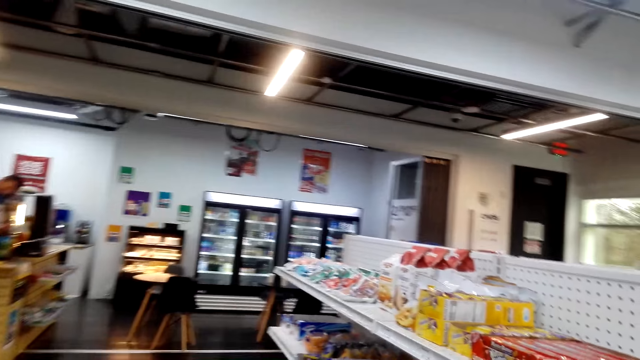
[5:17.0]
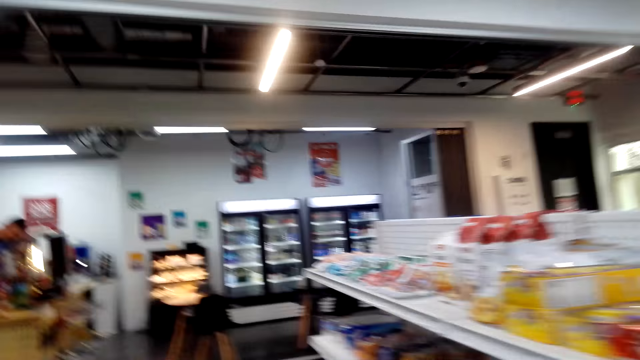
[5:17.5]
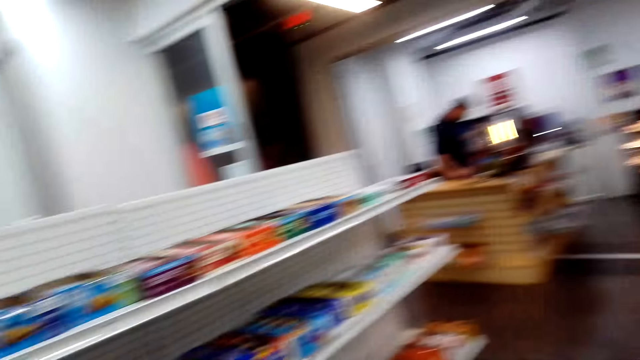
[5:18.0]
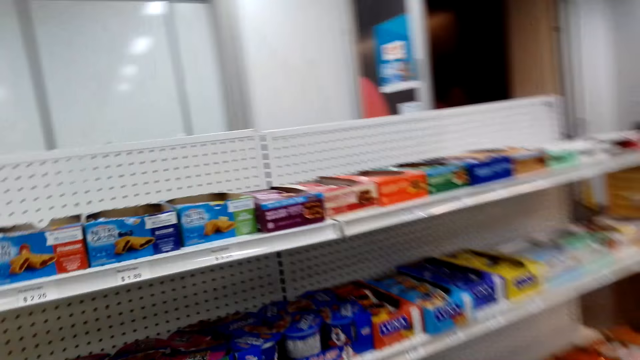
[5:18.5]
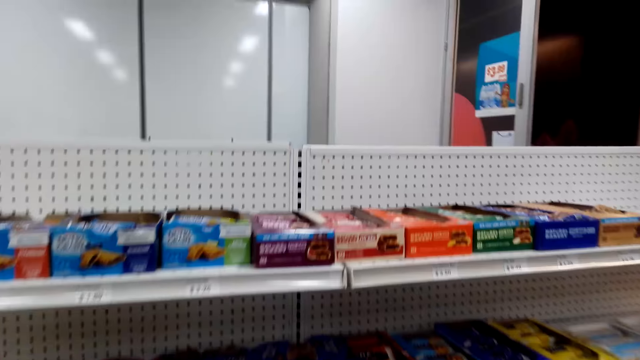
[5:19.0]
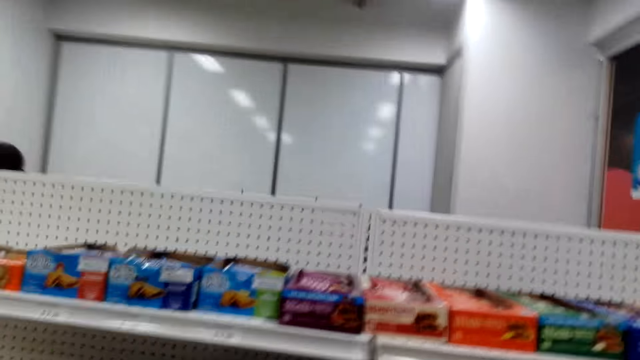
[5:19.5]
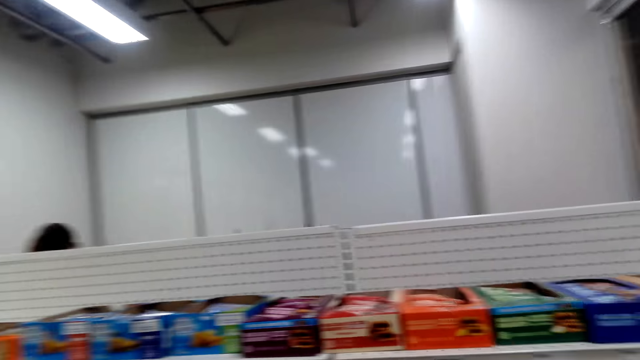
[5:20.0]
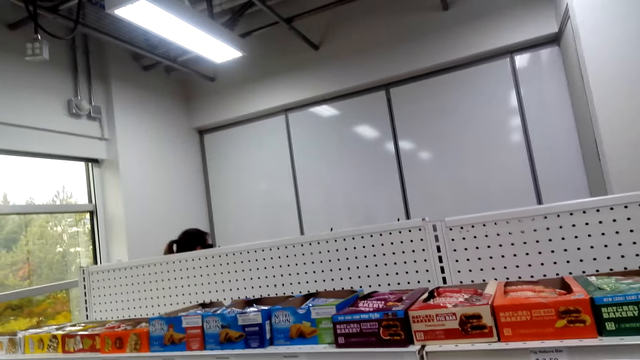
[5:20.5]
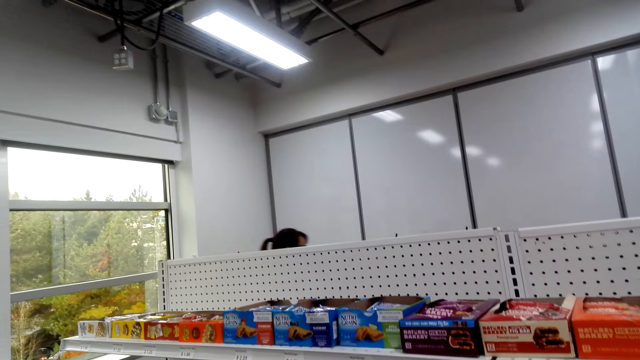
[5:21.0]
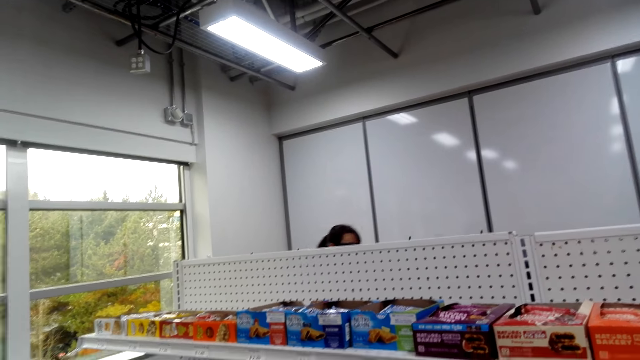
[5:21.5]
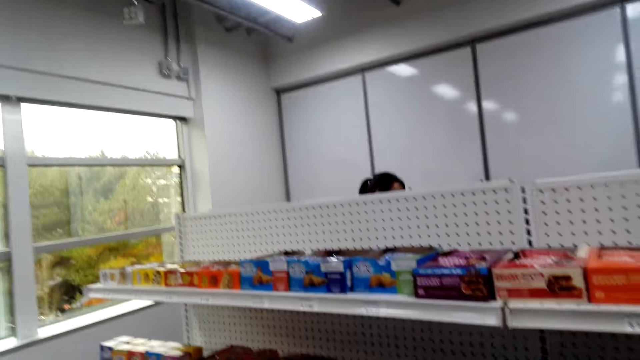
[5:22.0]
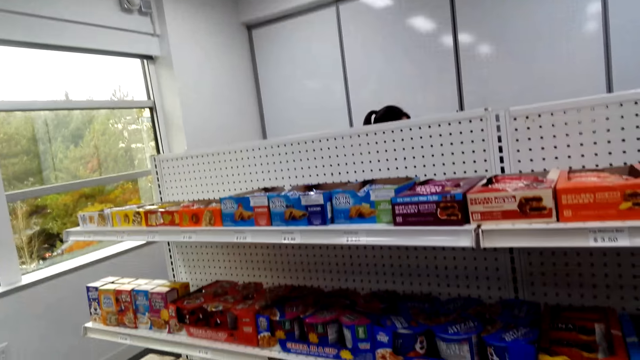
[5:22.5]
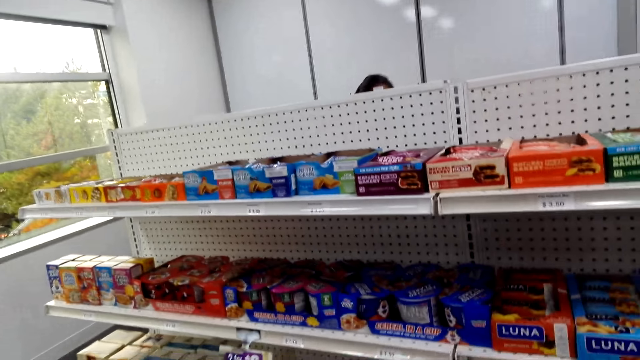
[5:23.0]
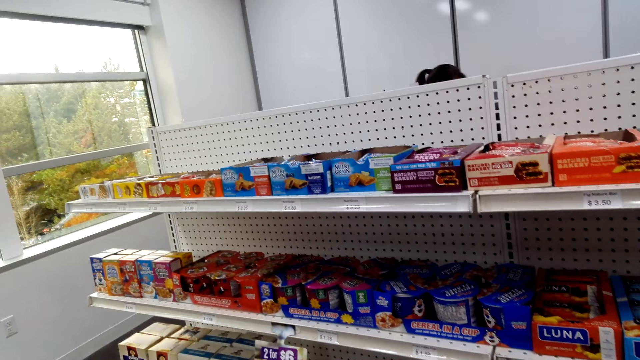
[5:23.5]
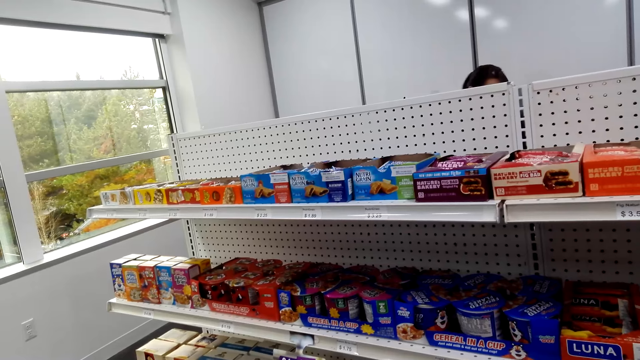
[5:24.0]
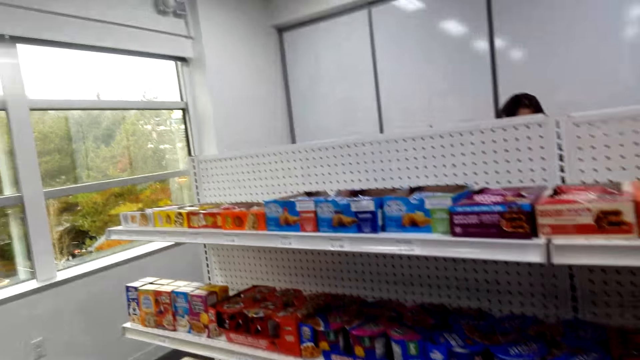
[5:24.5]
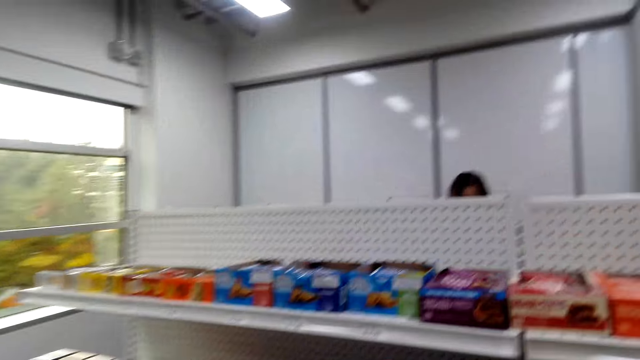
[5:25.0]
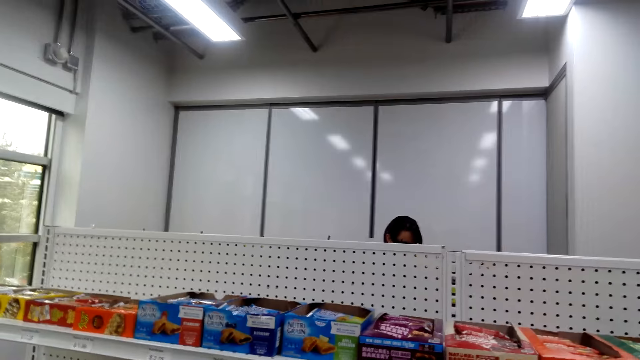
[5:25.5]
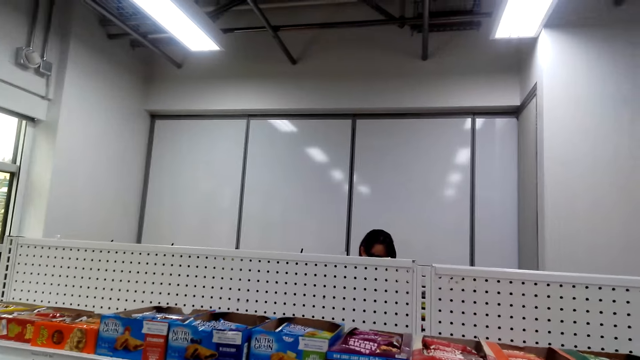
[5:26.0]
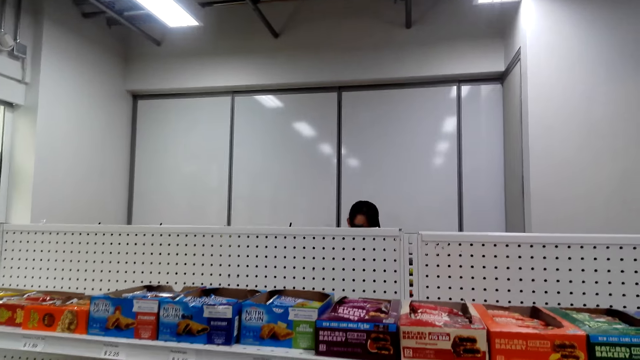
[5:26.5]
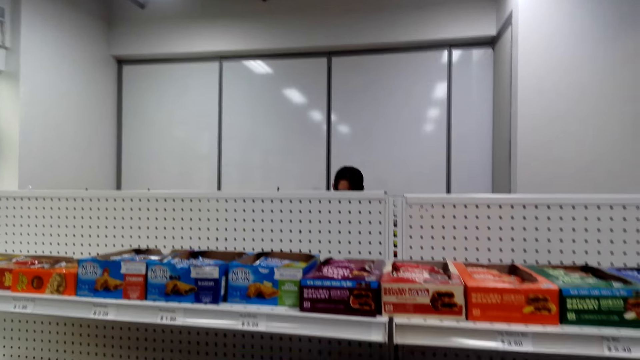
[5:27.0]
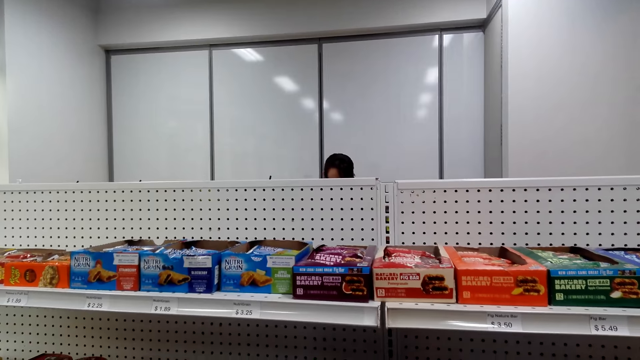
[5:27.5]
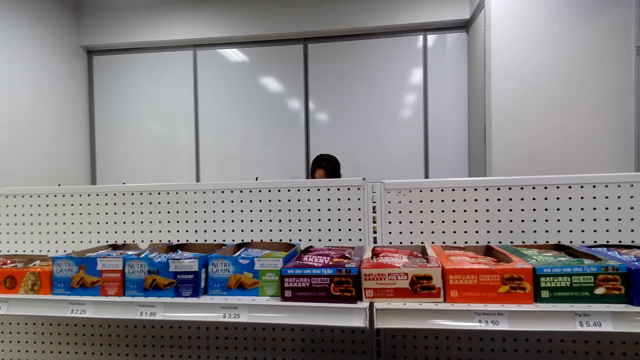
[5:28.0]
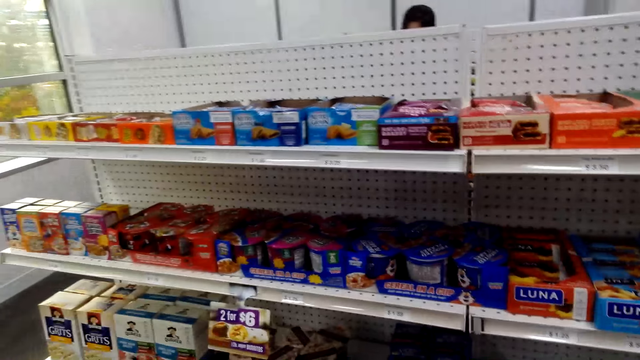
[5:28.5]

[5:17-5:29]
The camera wearer looks around.

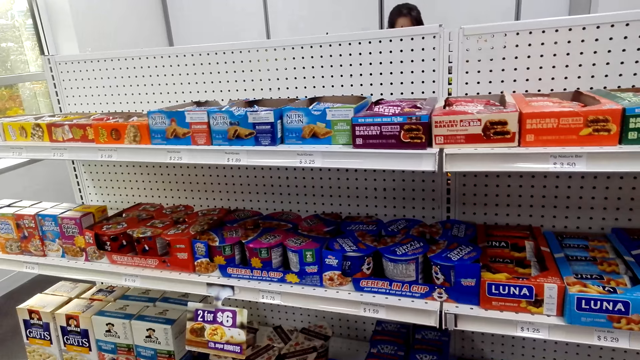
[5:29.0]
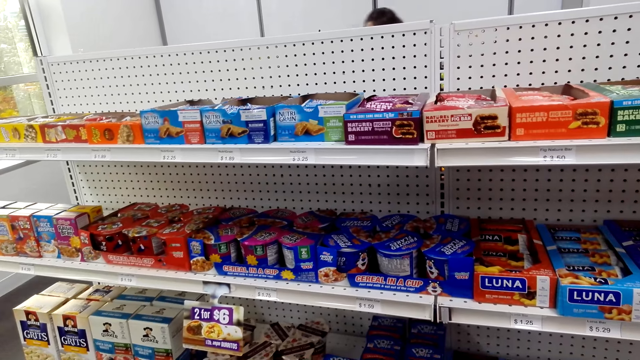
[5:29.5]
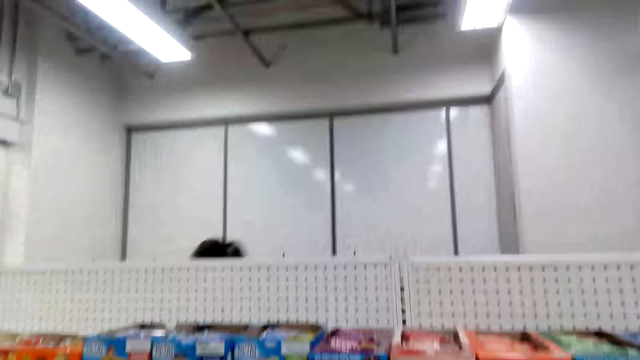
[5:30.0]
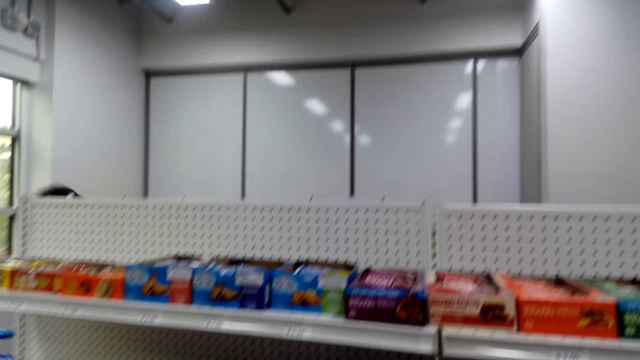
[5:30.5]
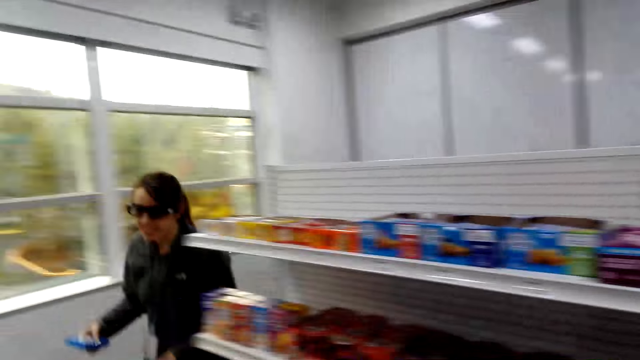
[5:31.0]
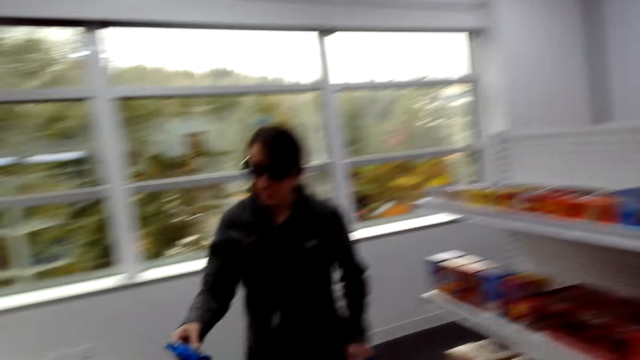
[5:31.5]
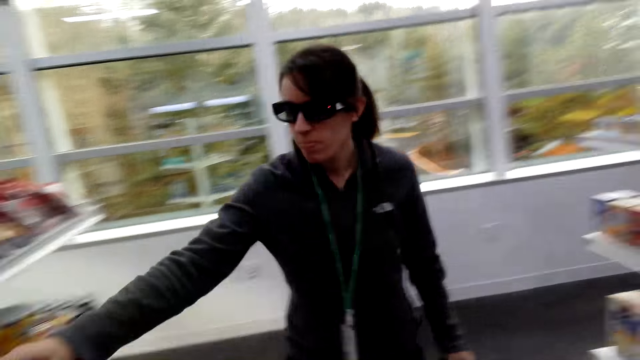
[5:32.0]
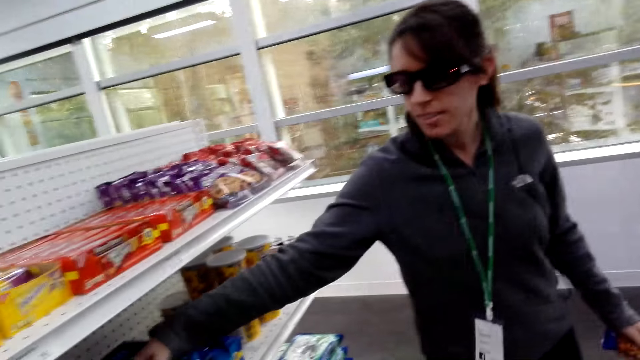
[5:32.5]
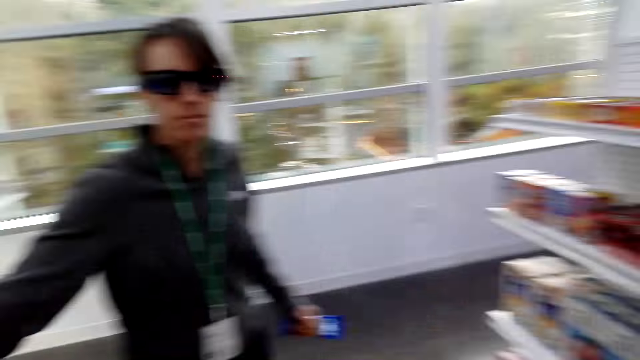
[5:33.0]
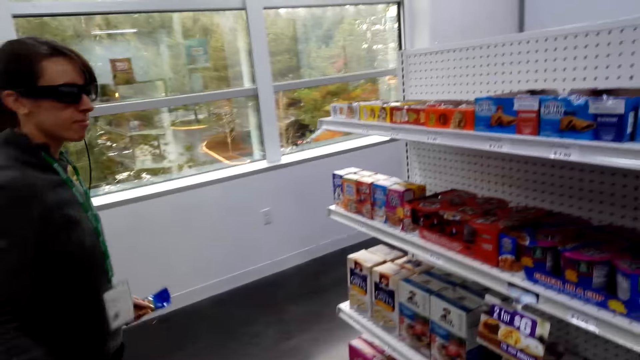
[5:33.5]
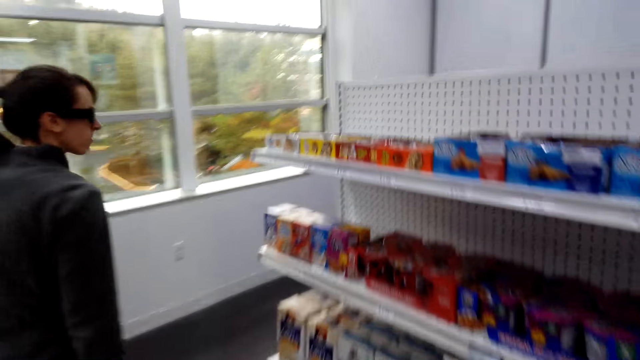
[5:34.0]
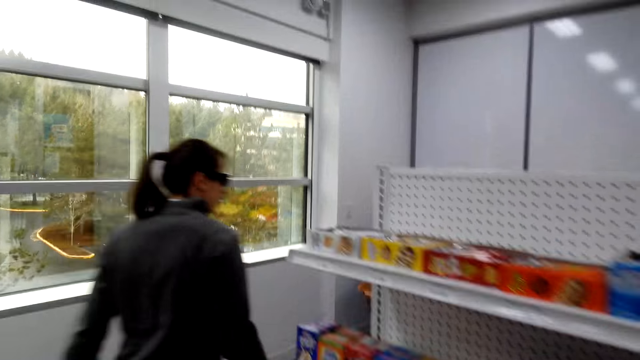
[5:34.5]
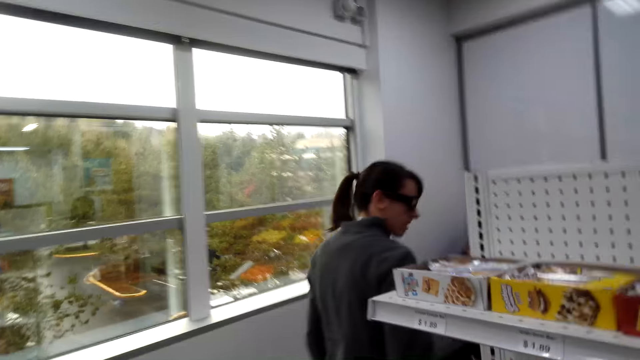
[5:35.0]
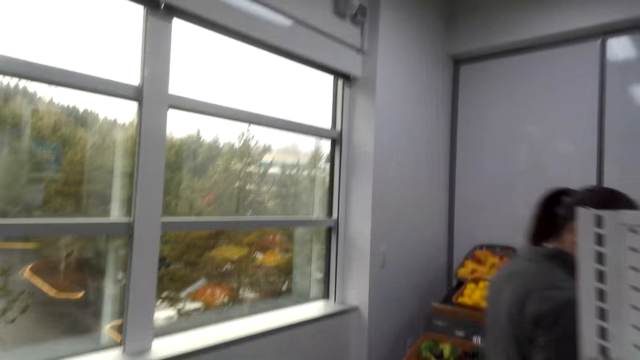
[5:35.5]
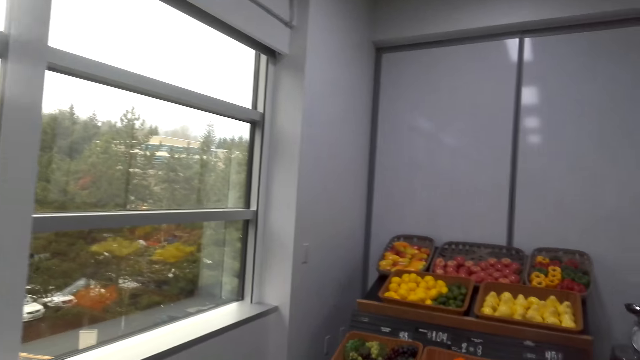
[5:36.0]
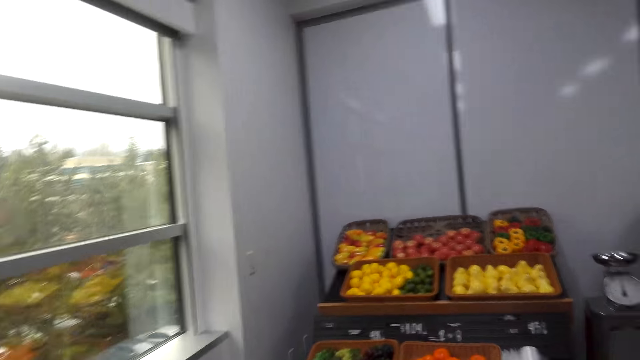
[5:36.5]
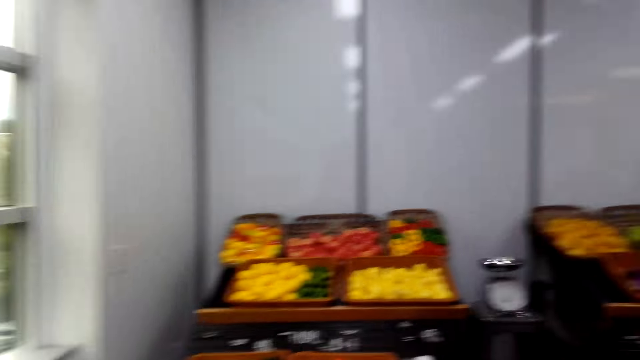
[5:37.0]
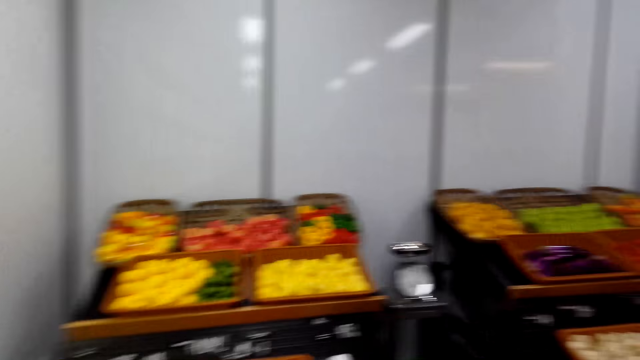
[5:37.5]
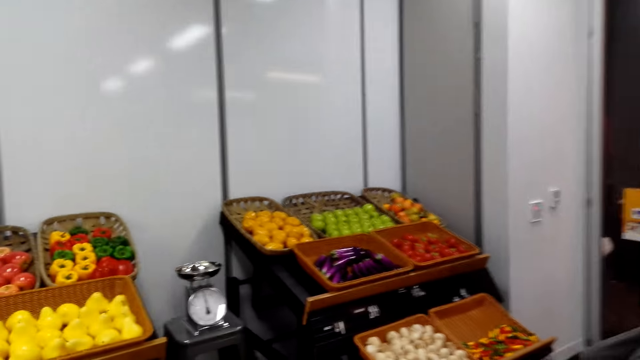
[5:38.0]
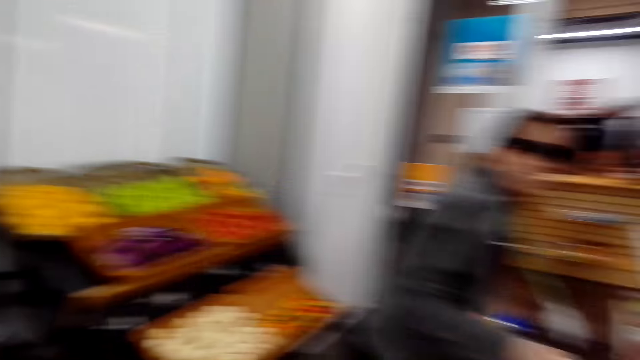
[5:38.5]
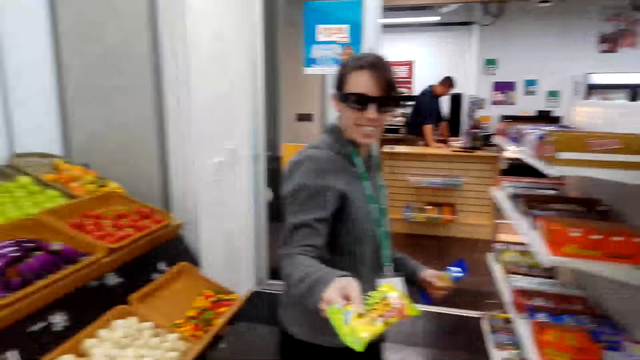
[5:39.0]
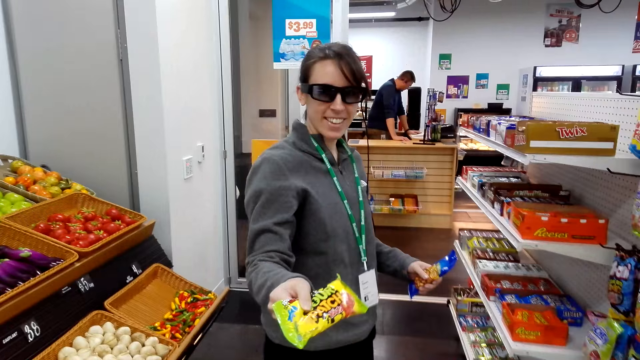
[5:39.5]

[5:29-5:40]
A woman puts a packet of chocolate on a shelf. The woman walks around. The woman walks in a supermarket. The camera wearer walks around. The woman picks a packet of crisps on a shelf.
